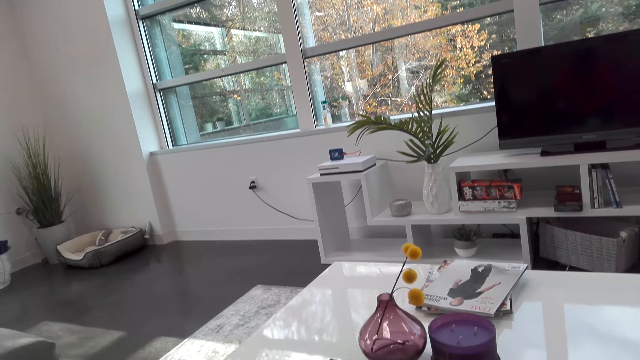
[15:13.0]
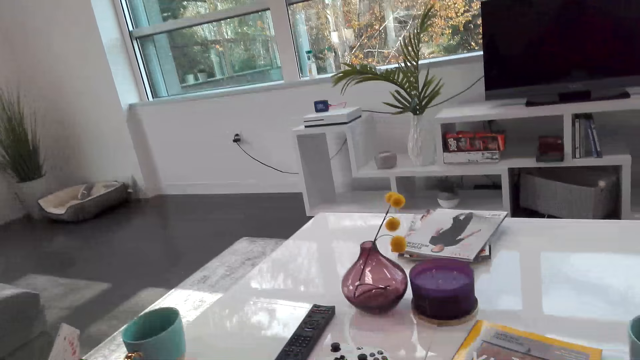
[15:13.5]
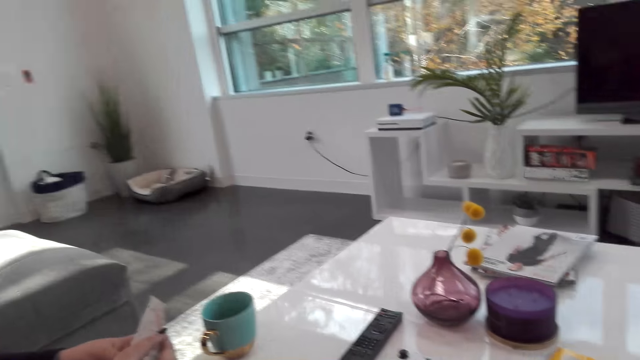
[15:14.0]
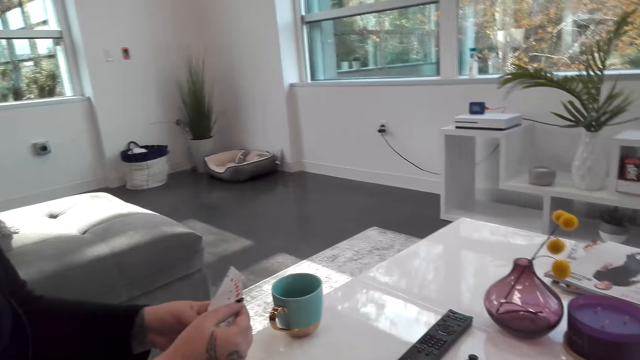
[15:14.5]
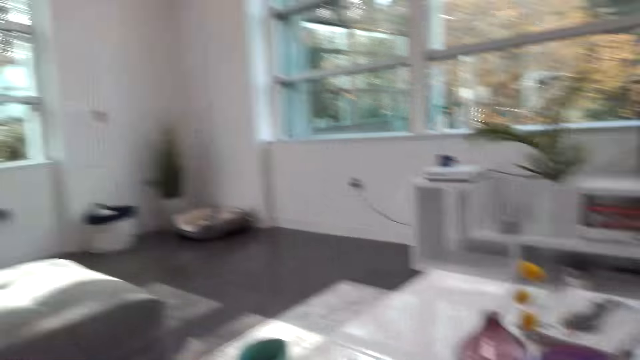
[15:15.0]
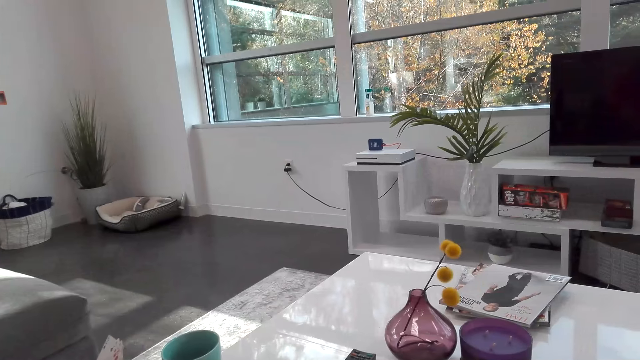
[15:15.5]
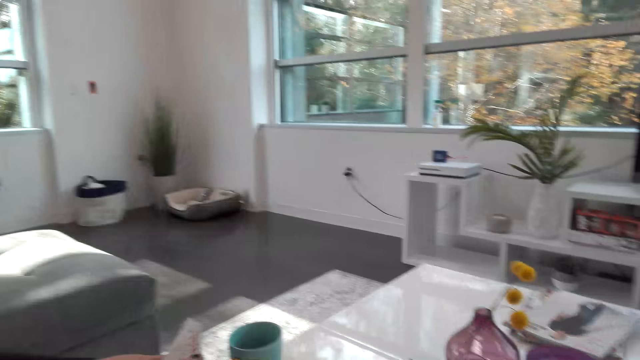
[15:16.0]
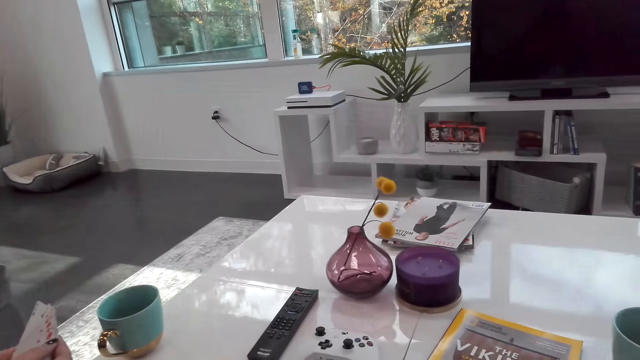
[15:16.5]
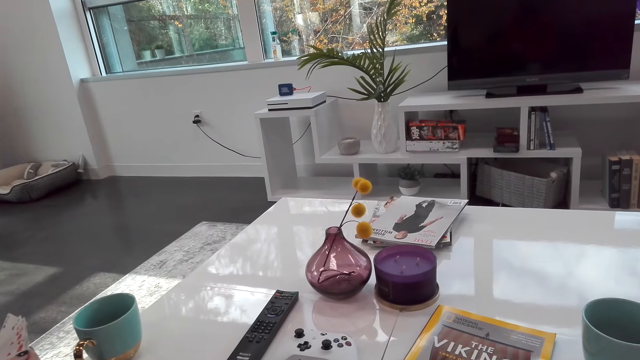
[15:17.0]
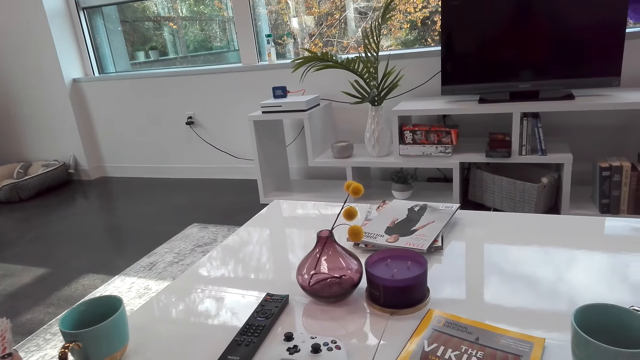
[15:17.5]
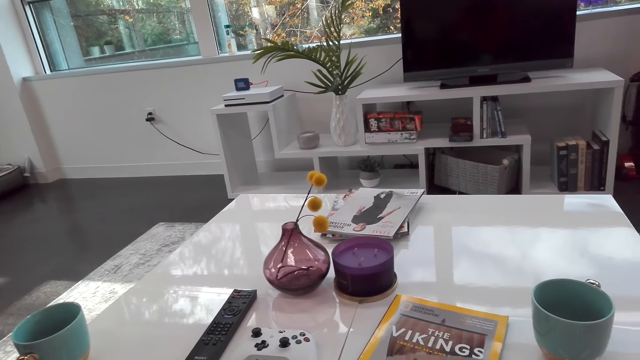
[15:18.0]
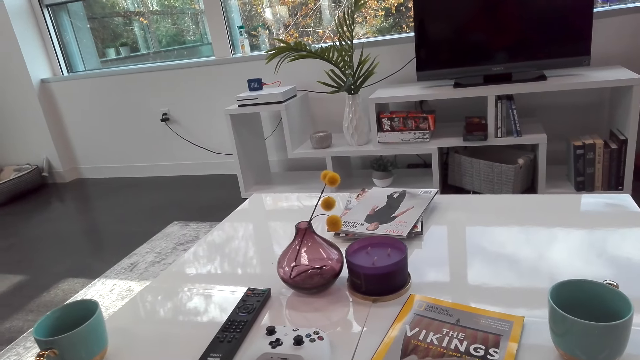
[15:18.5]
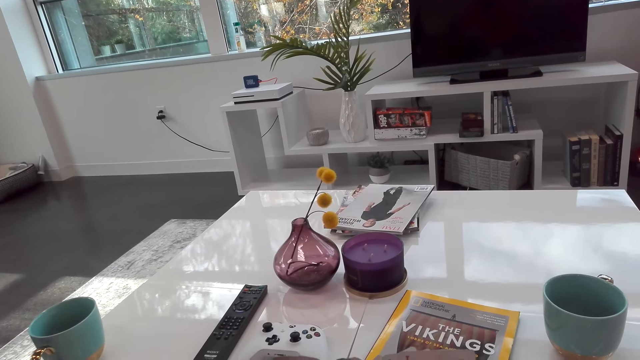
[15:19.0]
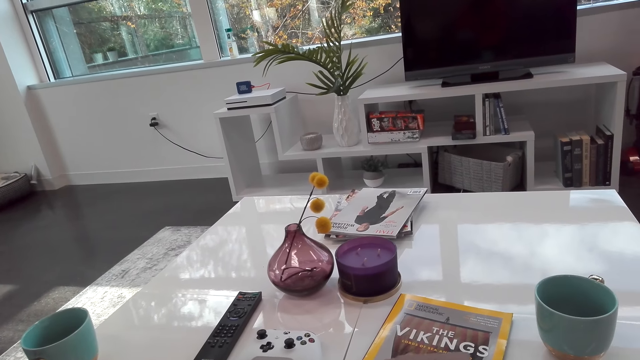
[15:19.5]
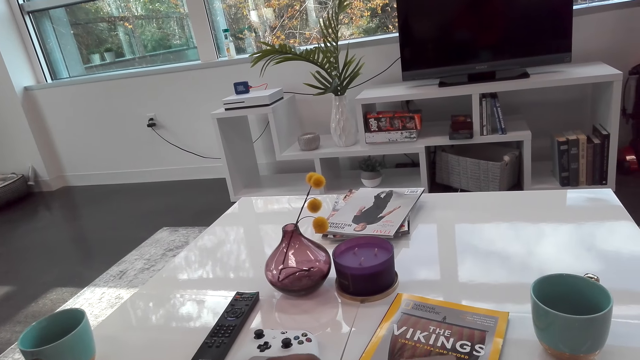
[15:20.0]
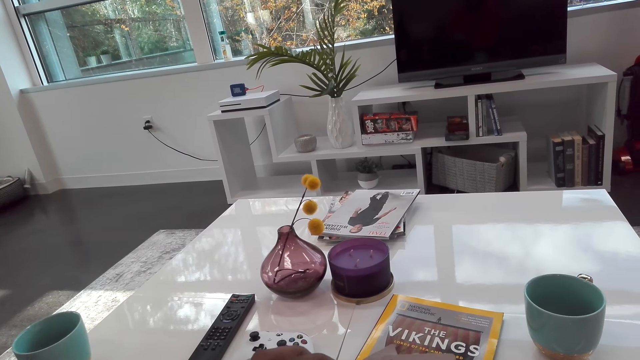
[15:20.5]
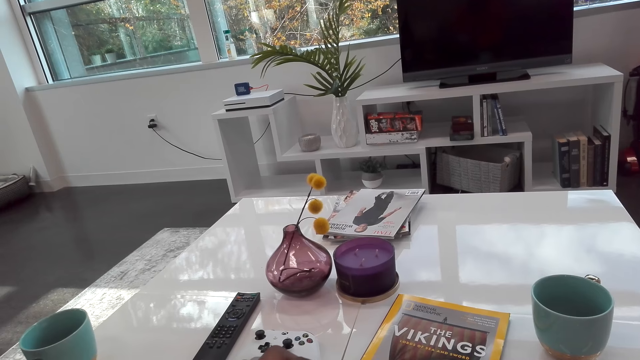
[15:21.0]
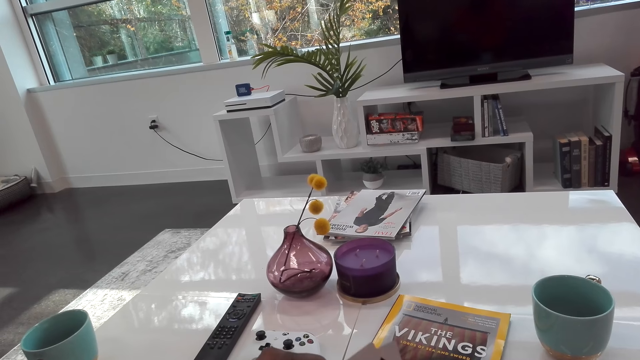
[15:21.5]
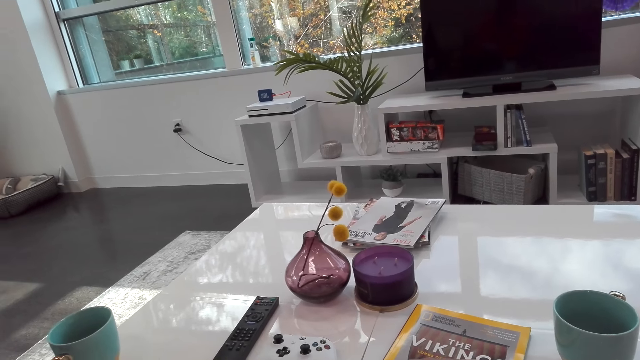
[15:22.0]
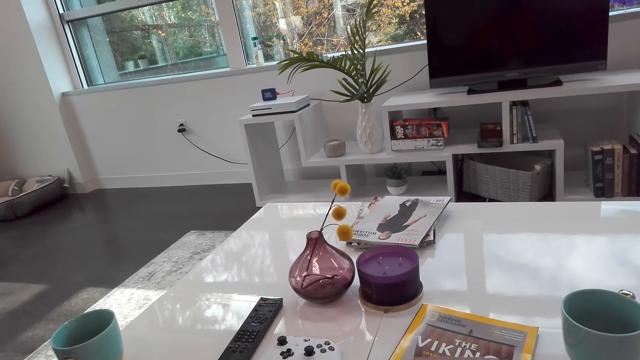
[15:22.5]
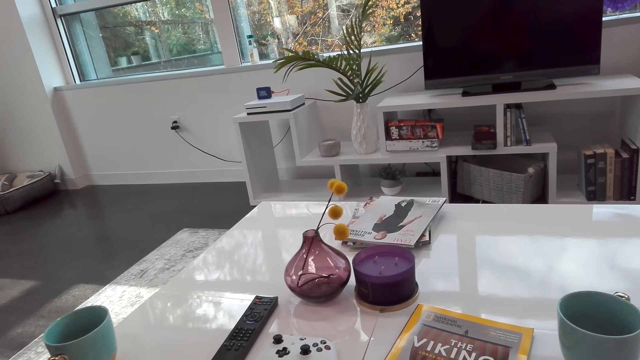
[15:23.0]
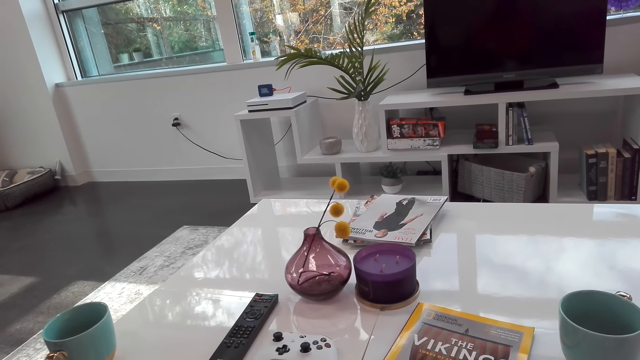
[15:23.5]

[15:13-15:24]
The camera wearer looks around.

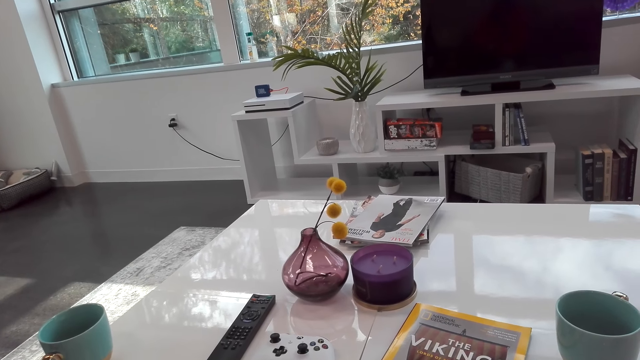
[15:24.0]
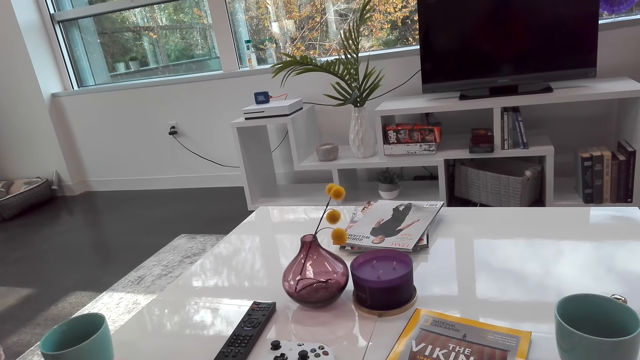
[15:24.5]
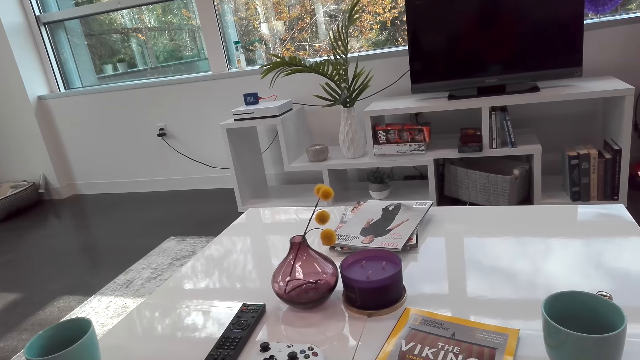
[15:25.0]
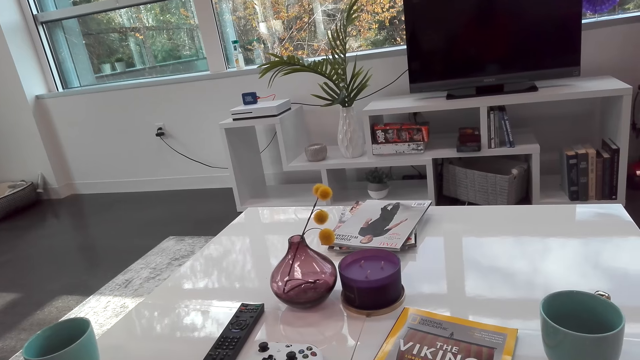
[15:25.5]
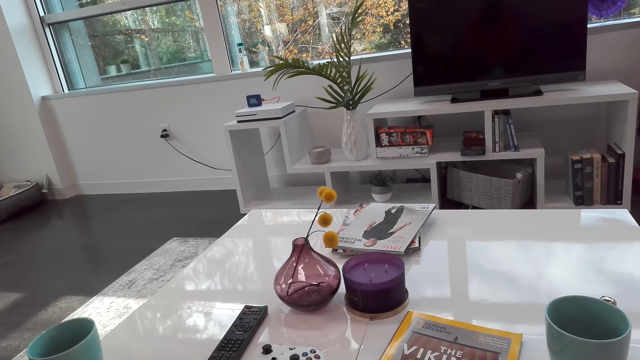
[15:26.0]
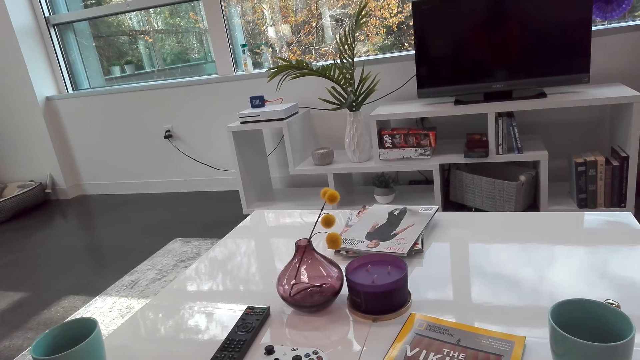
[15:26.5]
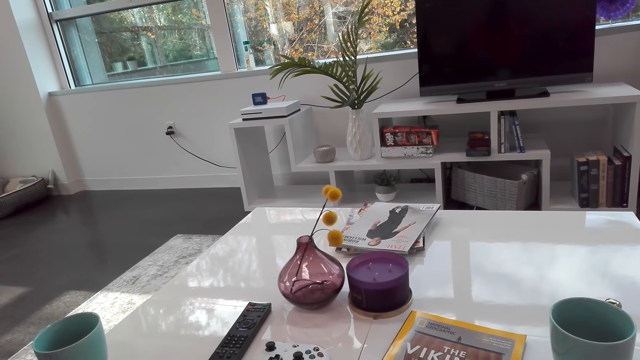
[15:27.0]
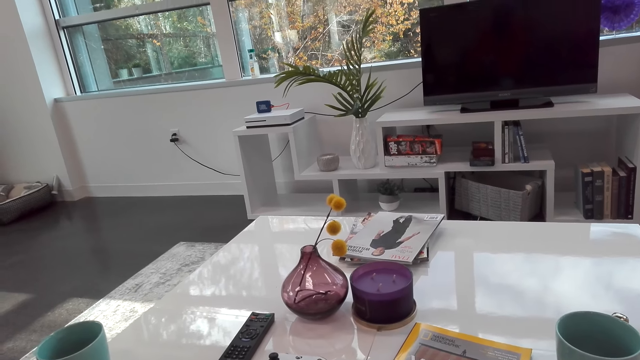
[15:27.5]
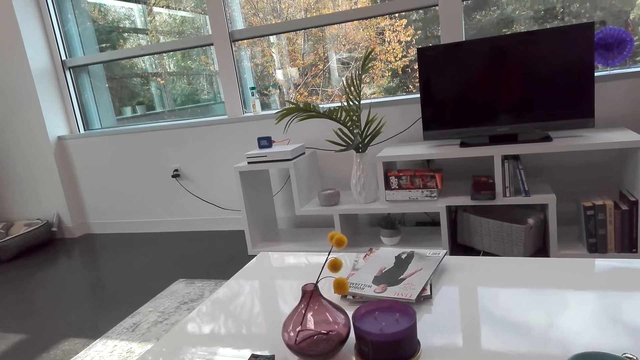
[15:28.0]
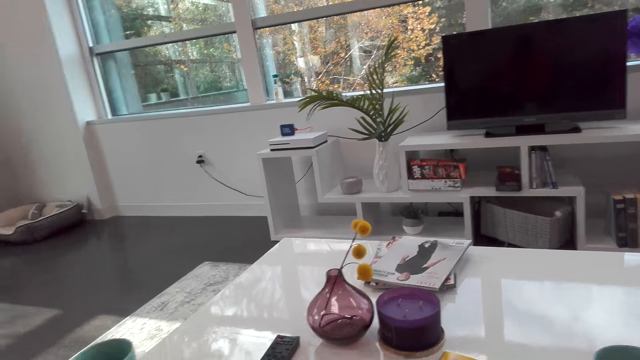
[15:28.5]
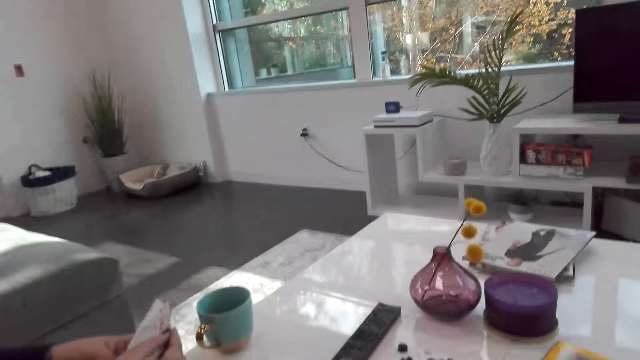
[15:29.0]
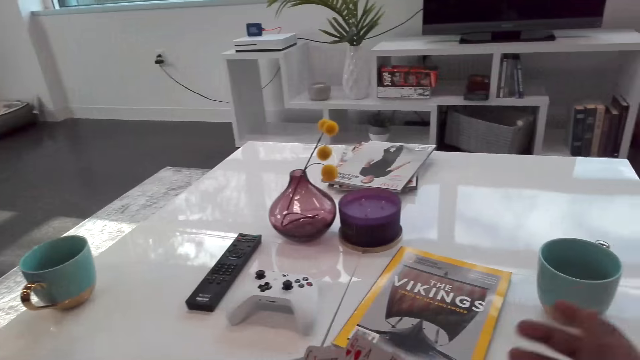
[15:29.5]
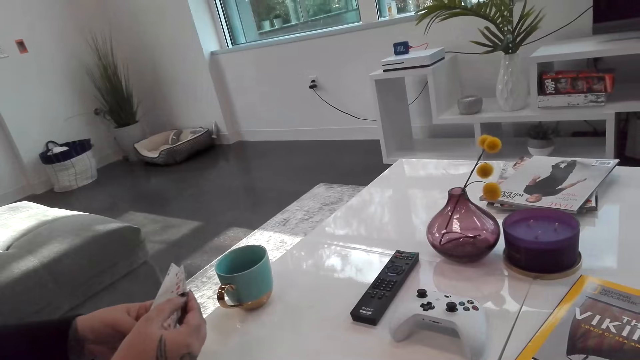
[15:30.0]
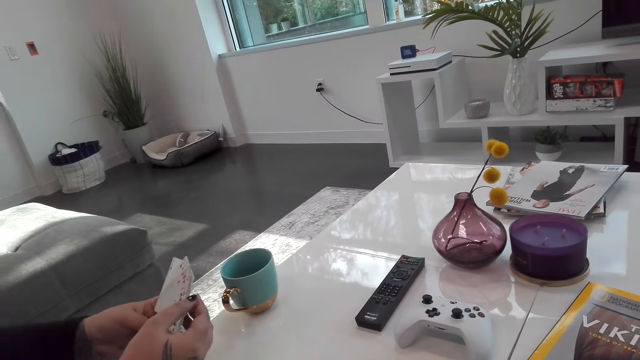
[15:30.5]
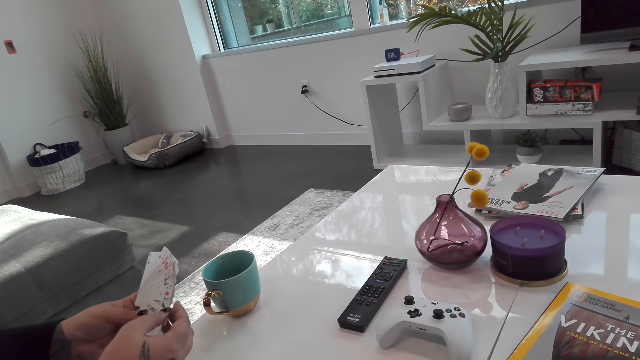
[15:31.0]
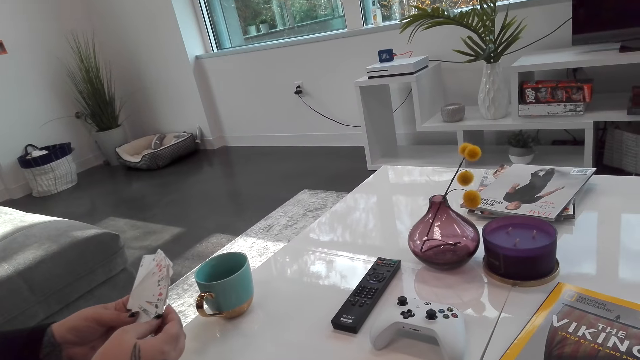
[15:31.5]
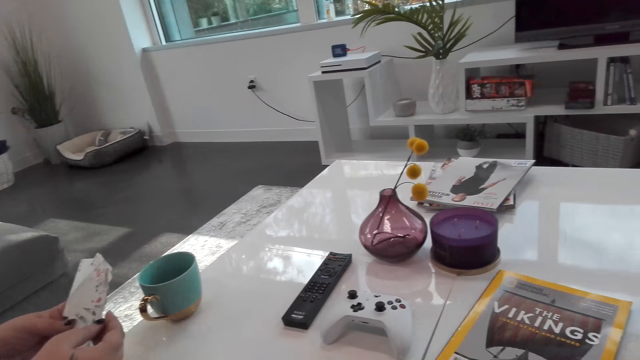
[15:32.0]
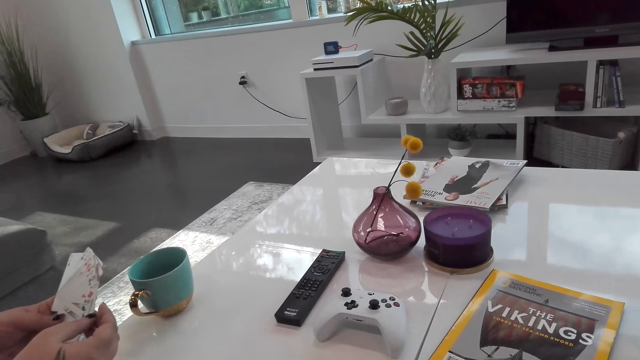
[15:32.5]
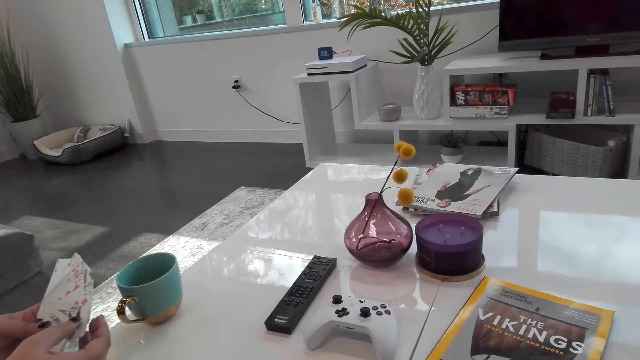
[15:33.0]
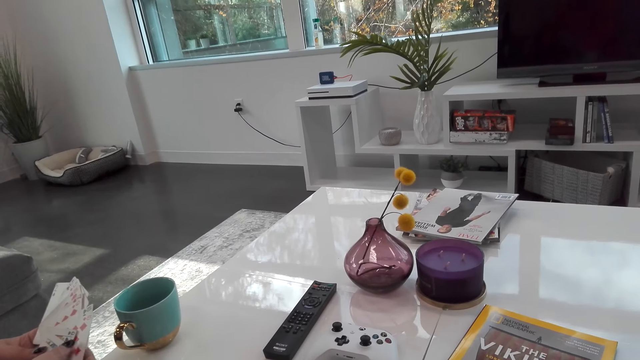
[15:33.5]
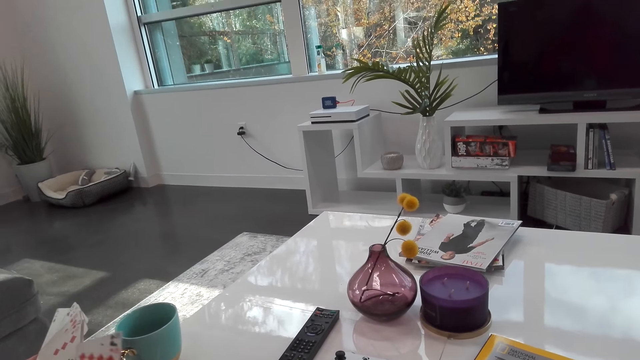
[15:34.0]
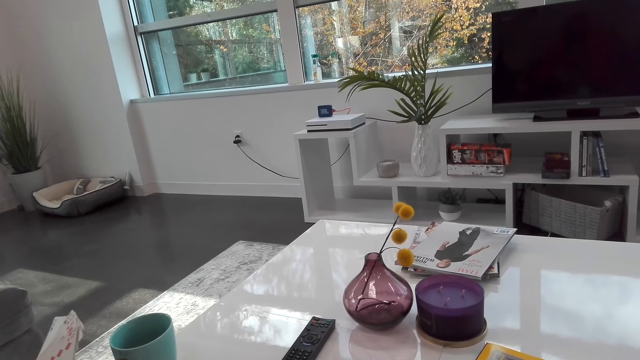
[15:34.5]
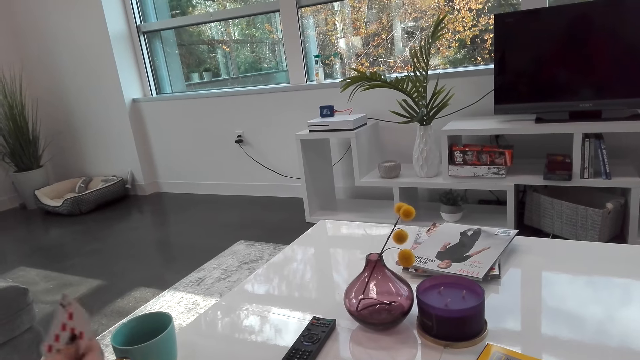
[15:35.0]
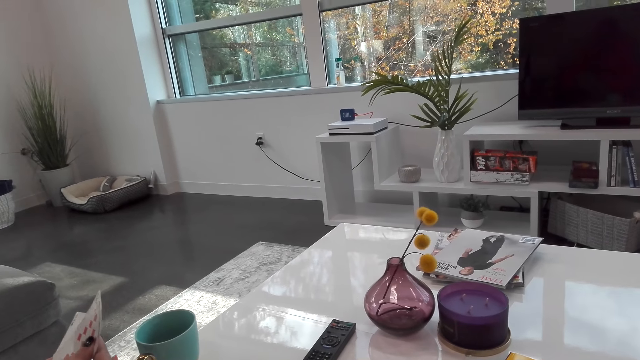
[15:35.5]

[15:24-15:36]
The camera wearer dialogues with a woman.
